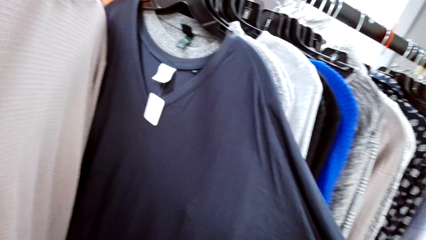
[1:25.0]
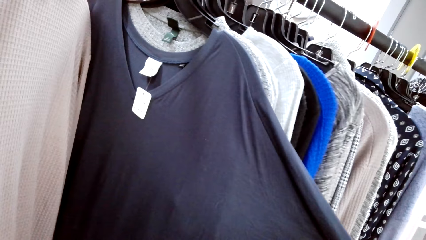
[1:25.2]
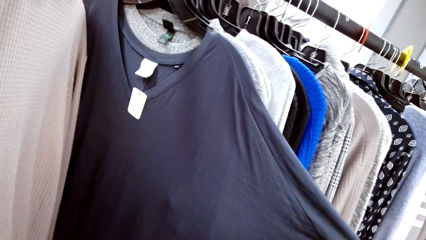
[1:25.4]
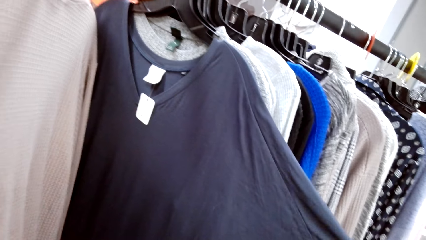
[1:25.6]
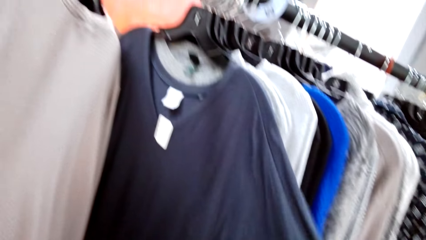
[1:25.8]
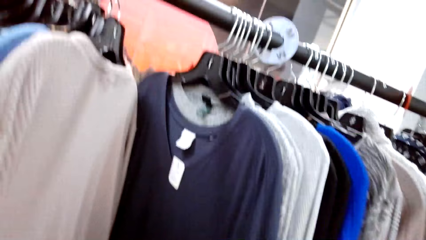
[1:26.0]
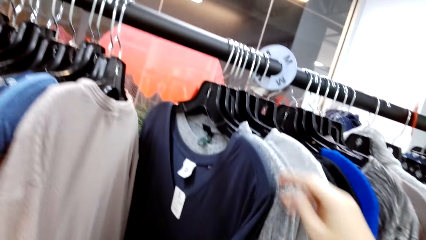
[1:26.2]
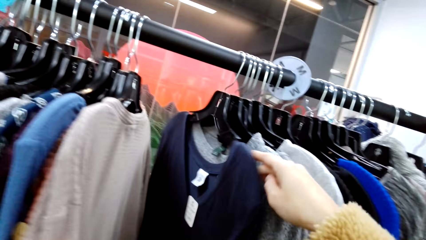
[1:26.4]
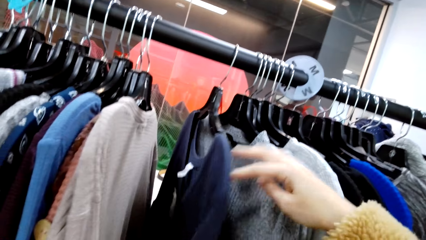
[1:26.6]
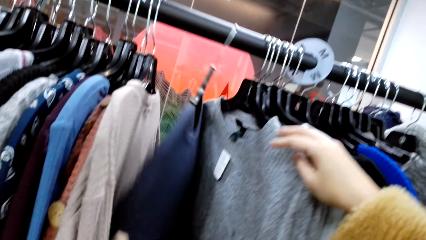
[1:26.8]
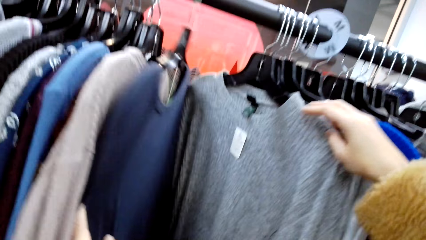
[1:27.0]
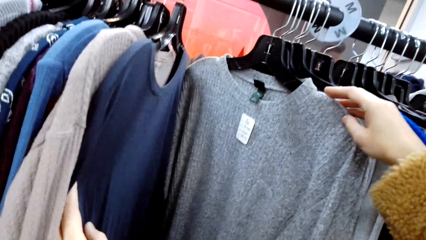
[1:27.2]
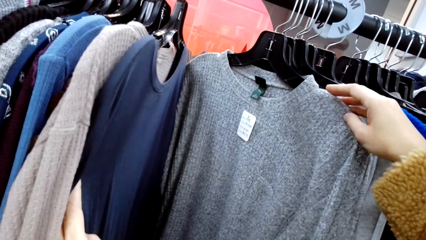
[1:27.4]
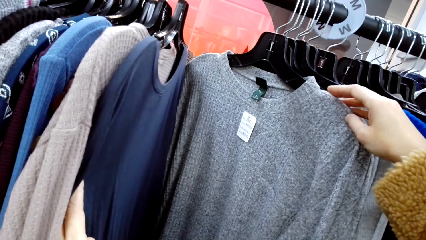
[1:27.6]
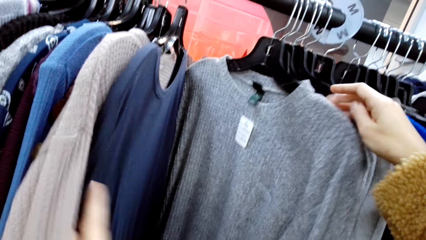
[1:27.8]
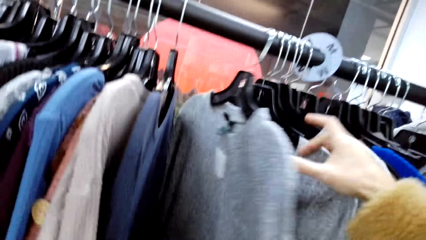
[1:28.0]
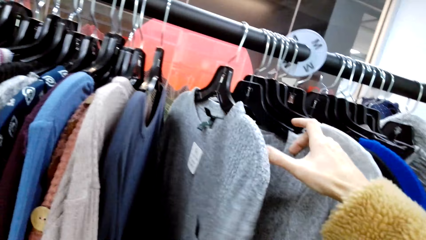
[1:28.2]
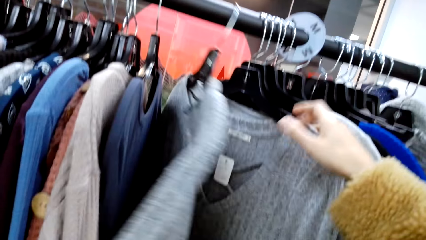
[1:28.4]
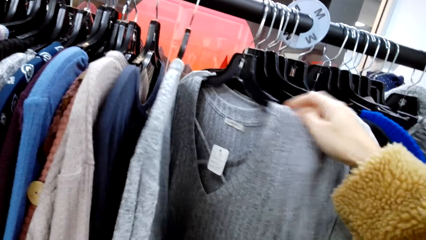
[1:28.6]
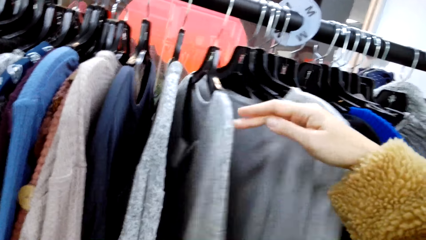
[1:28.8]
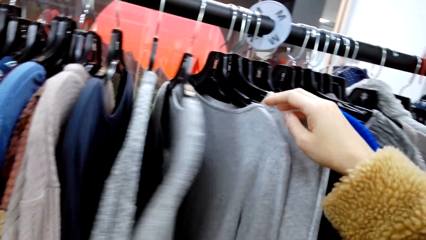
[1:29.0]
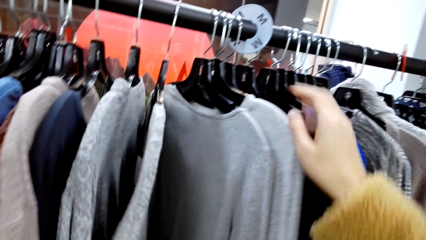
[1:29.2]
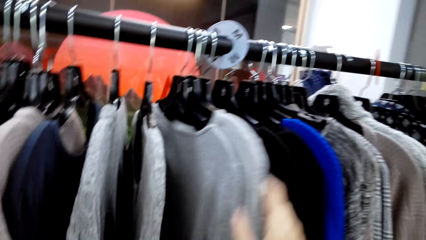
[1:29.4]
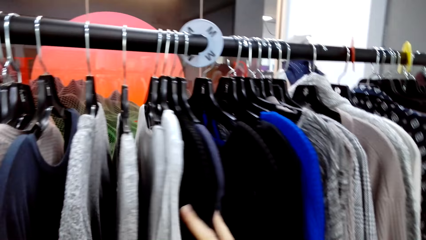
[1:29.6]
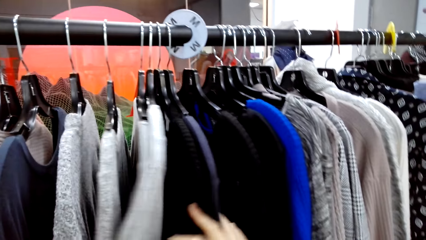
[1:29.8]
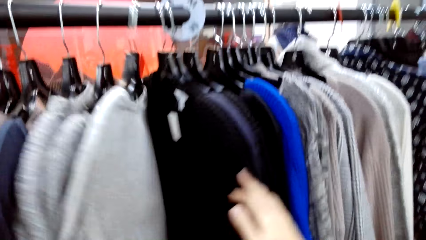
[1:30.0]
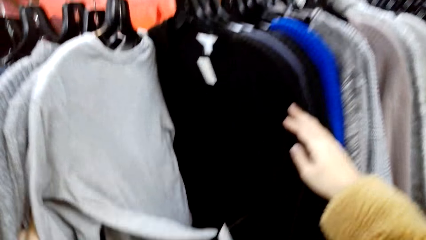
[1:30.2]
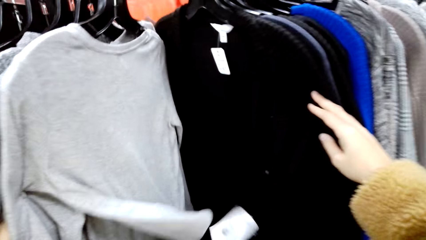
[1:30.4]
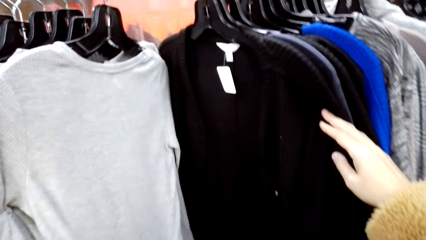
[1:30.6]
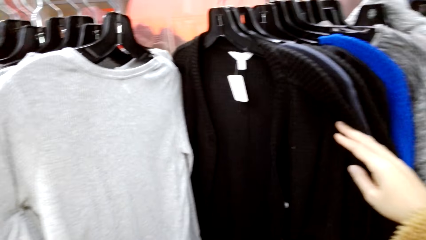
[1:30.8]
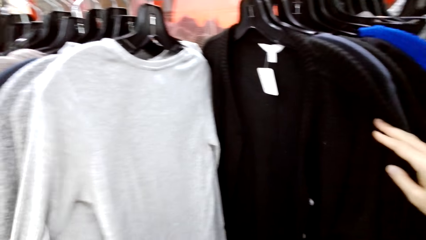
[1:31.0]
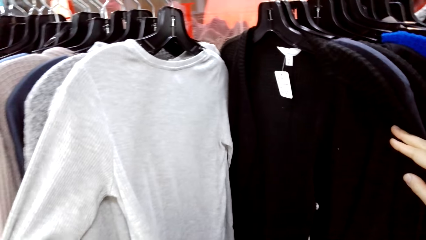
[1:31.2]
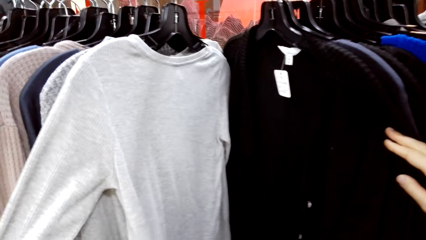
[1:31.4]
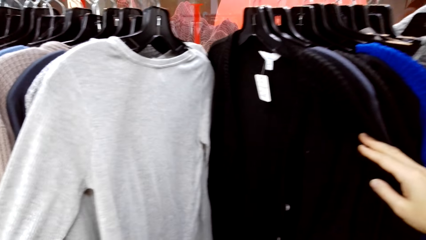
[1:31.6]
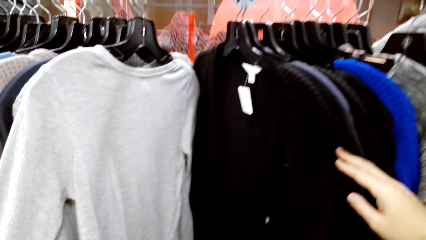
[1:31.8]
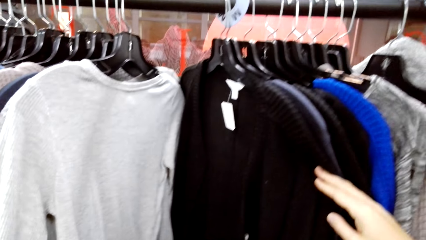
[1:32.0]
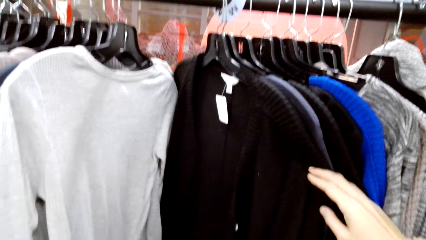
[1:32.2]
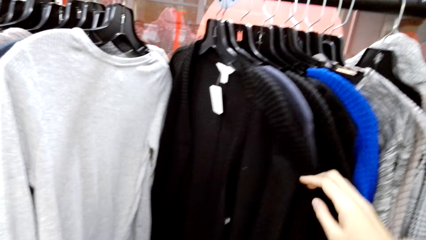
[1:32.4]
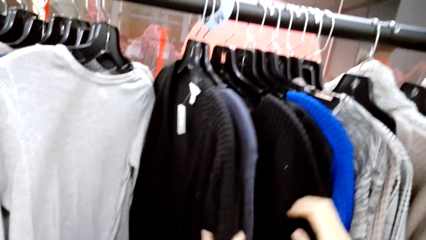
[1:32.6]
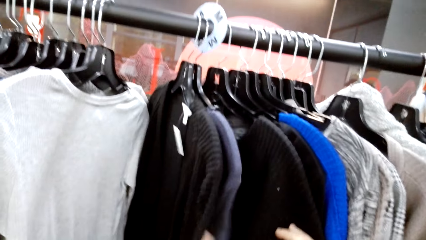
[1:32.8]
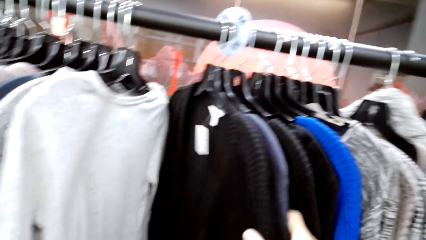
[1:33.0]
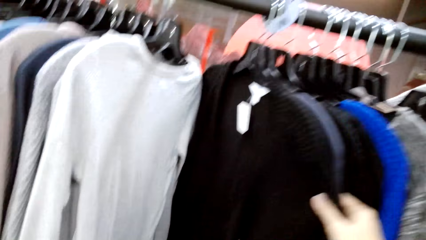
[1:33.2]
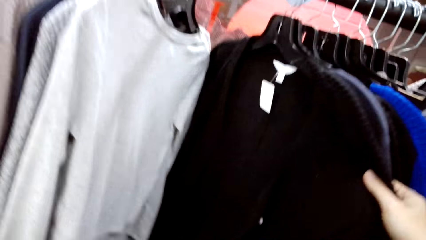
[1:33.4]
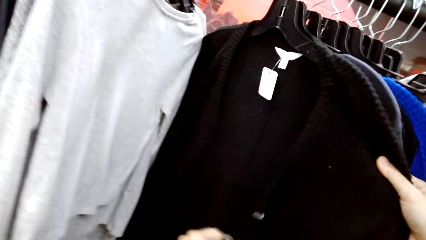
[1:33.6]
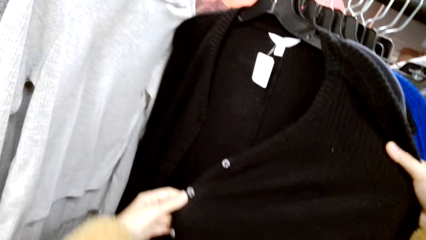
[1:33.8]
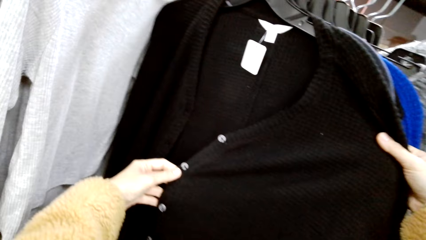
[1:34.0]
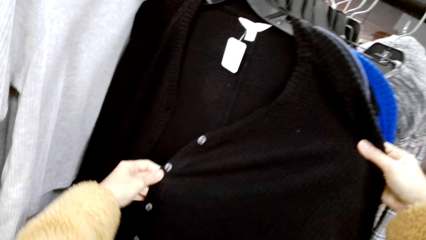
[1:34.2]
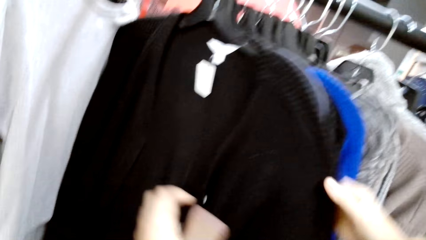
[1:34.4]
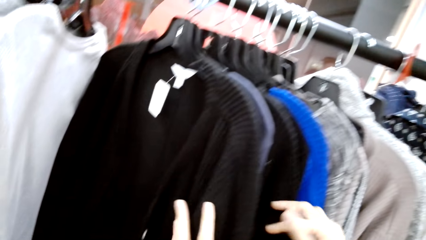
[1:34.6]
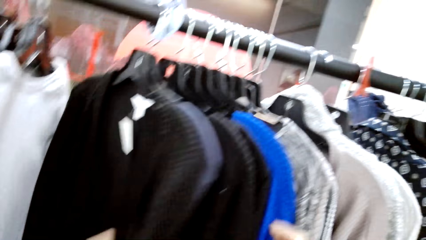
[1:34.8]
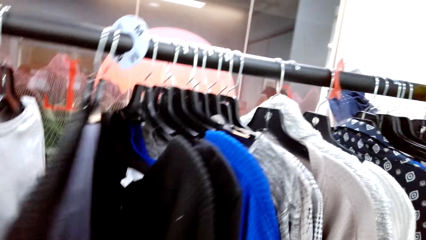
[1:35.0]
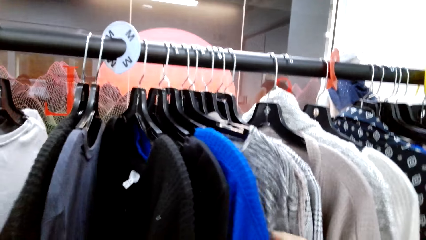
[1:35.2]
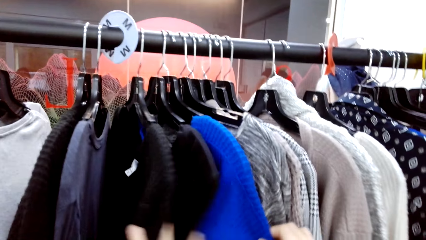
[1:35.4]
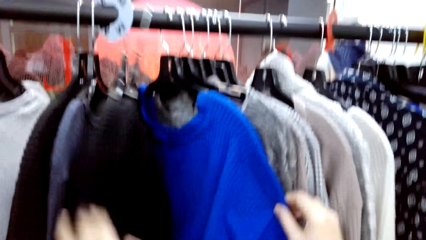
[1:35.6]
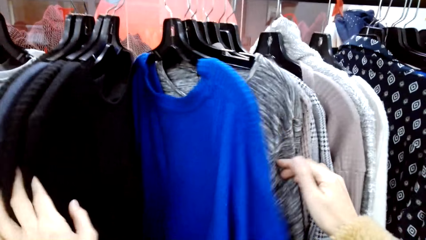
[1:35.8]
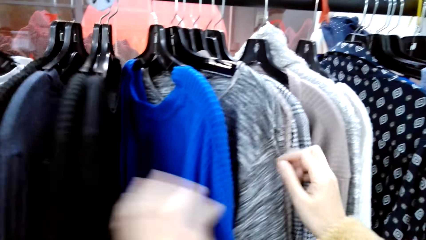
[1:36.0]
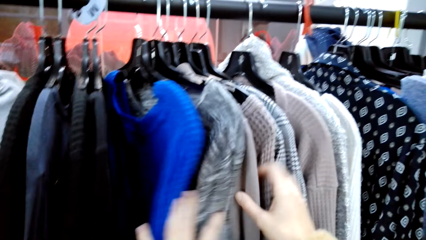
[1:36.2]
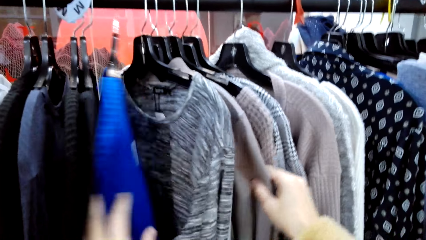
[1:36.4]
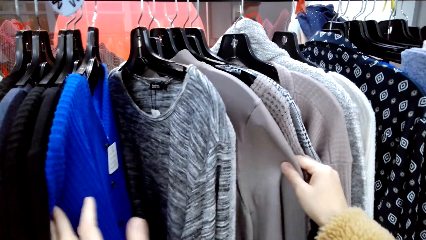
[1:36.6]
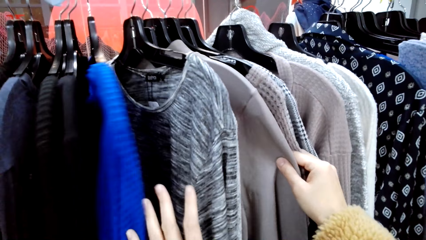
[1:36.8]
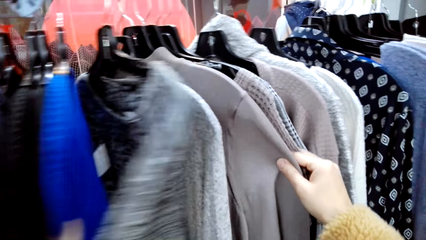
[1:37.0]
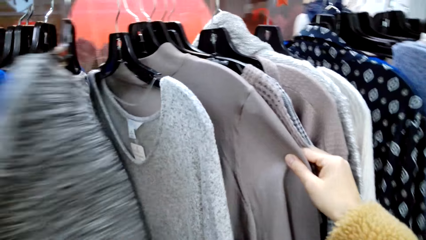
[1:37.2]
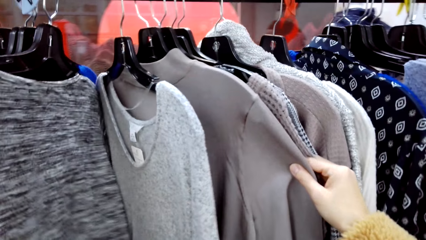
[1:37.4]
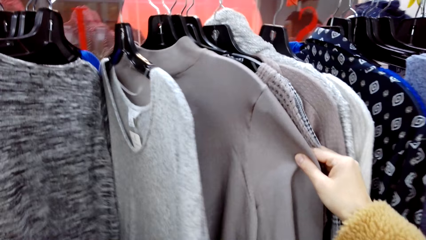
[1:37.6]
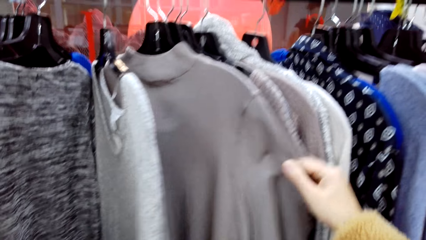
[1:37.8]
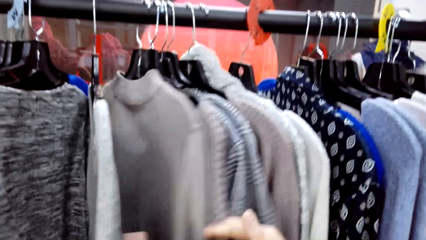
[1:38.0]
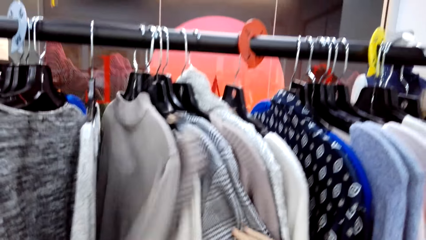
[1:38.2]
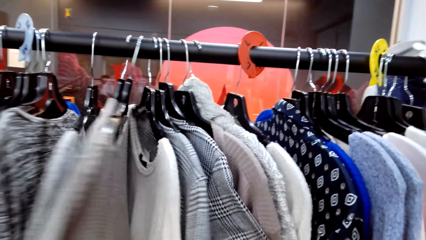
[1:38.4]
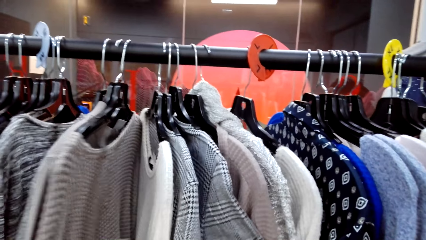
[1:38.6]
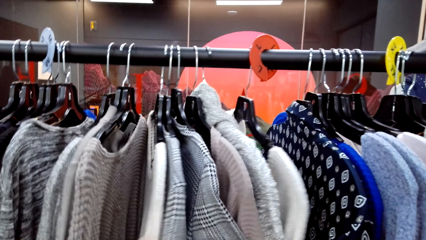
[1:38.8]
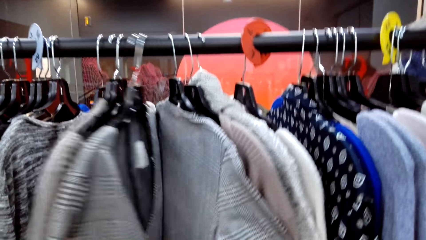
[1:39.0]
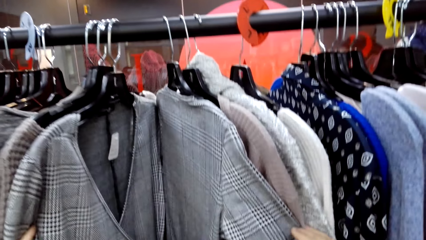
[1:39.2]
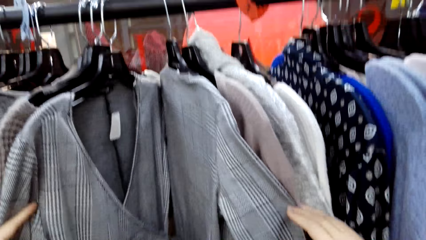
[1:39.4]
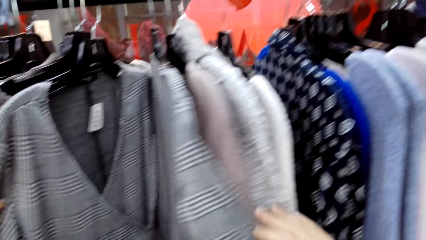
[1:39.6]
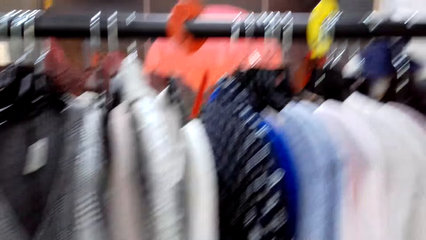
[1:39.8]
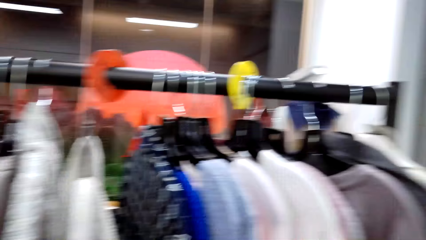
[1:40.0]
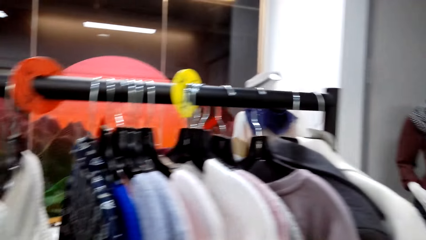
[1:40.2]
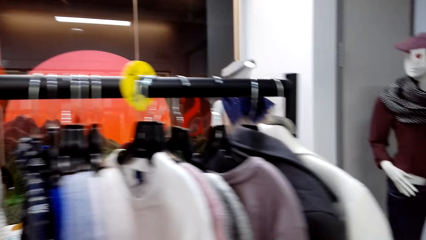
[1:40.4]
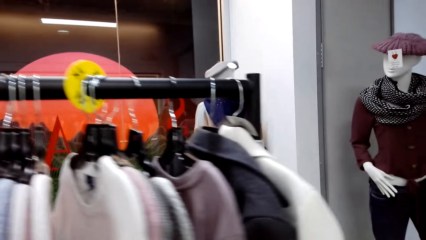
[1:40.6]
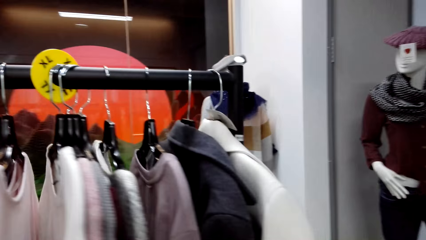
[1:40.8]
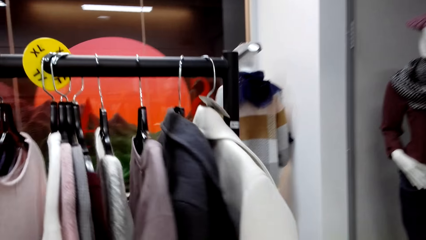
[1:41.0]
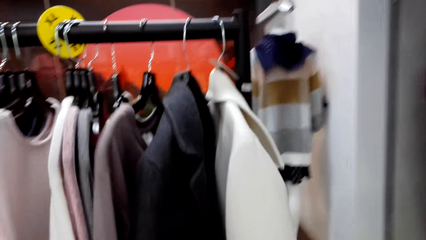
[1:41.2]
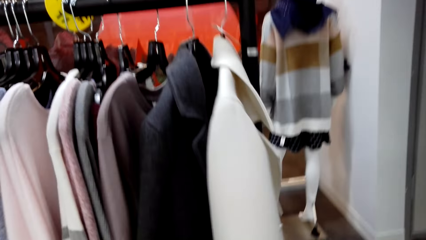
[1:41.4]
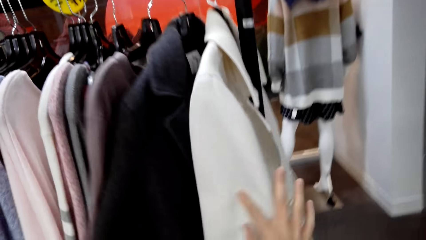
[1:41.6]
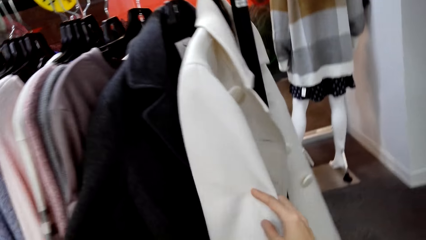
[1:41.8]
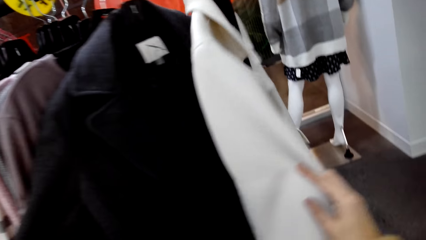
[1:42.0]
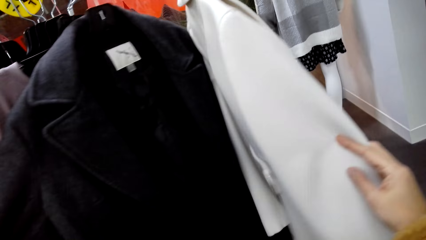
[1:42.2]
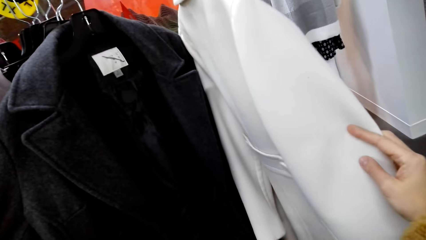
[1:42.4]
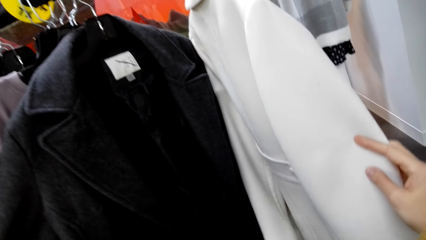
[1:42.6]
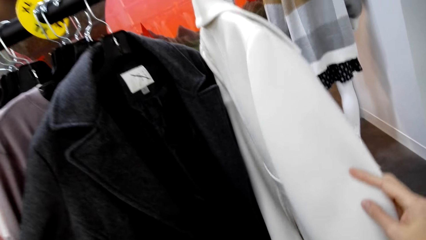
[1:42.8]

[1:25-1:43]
The camera wearer stretches the dress with the right hand. They inspect the clothes on the rack. They walk to the edge of the rack. They inspect the clothes on the rack.
